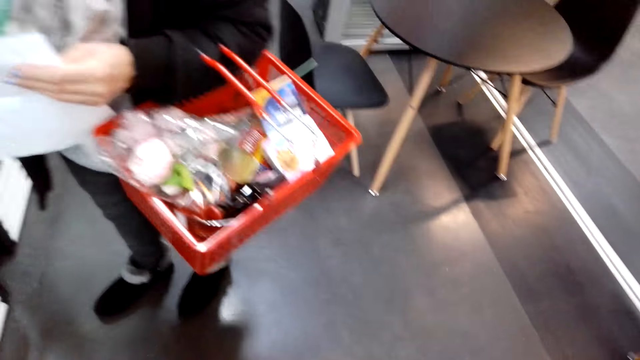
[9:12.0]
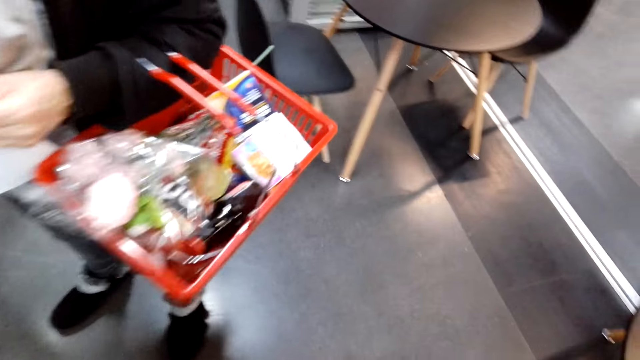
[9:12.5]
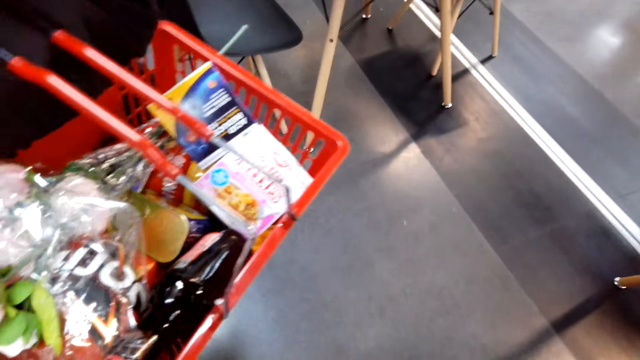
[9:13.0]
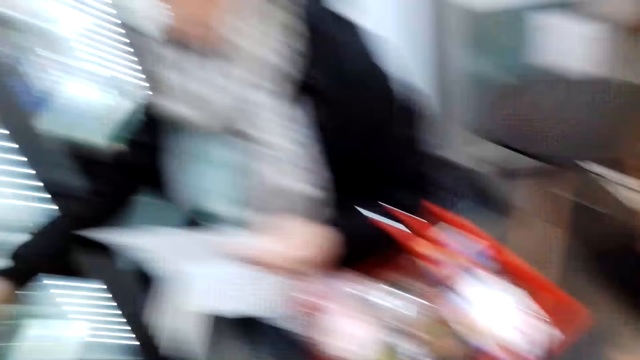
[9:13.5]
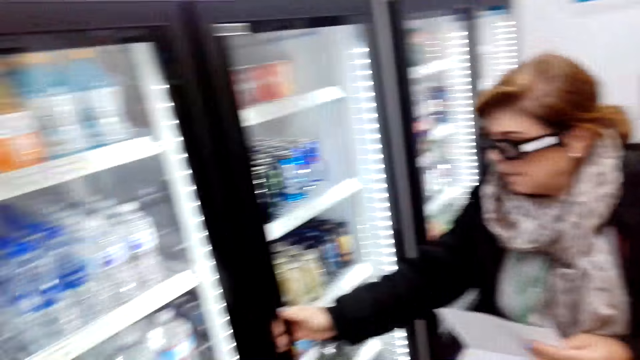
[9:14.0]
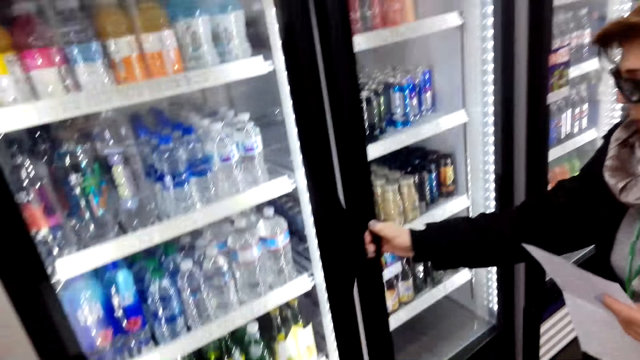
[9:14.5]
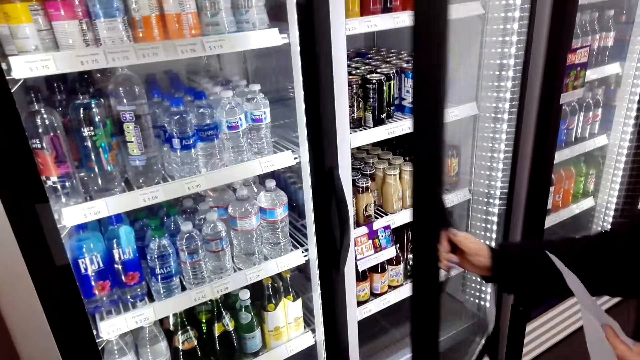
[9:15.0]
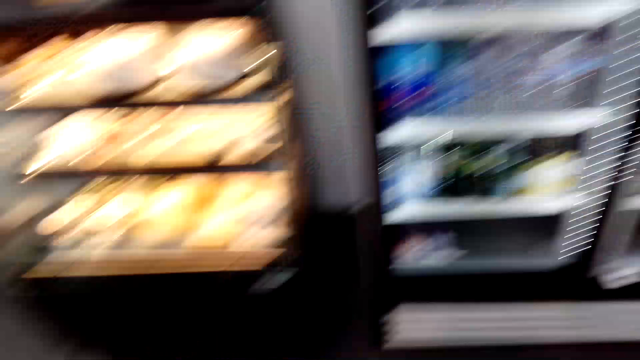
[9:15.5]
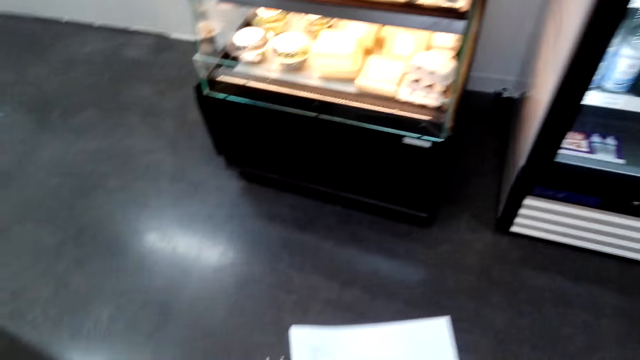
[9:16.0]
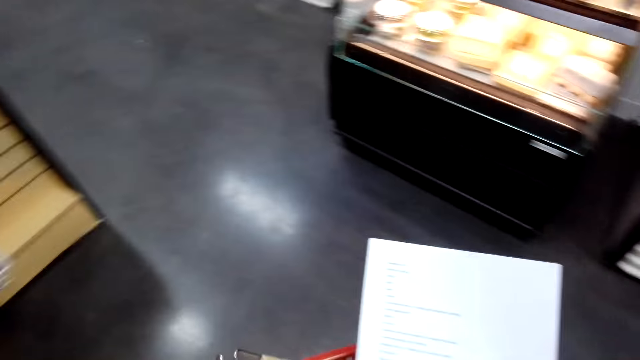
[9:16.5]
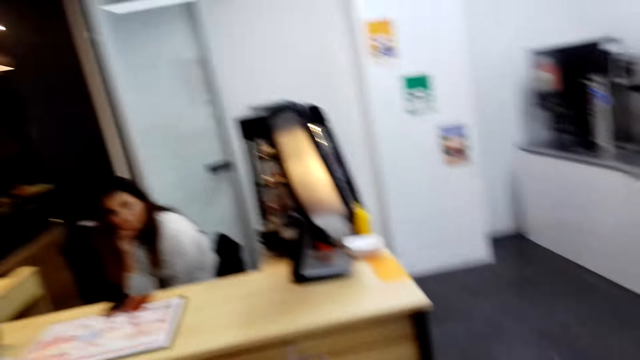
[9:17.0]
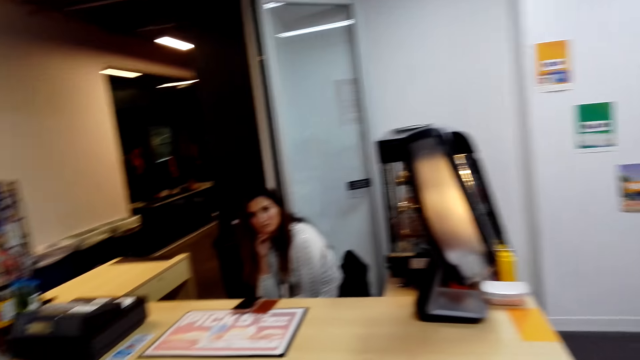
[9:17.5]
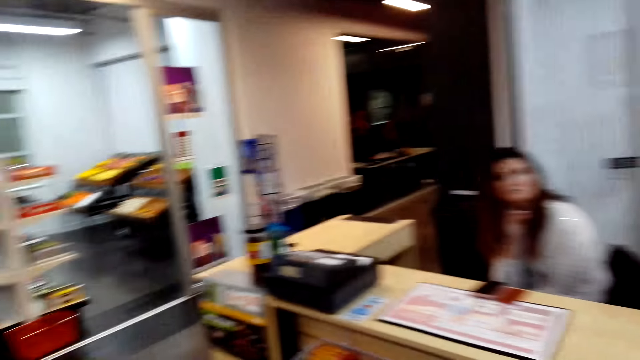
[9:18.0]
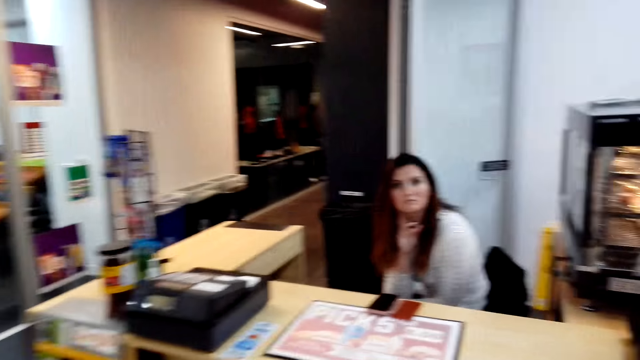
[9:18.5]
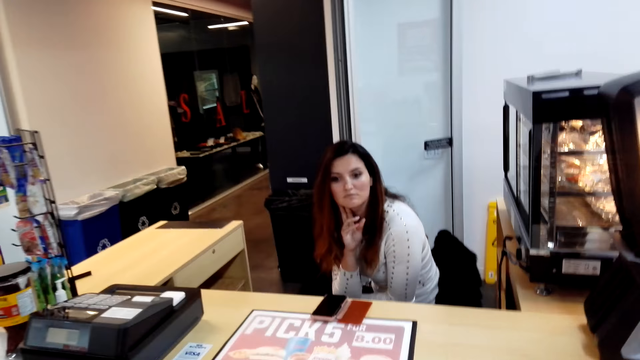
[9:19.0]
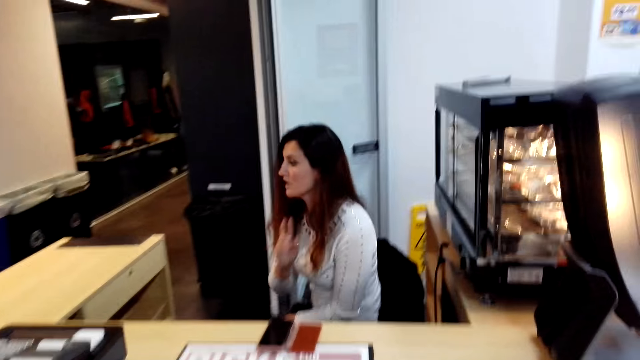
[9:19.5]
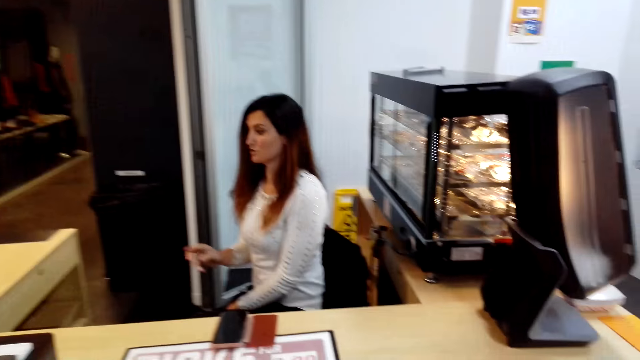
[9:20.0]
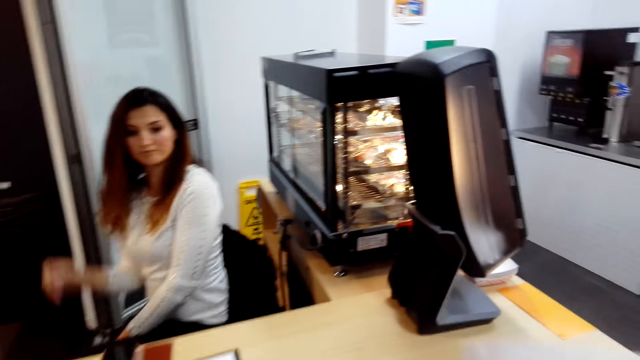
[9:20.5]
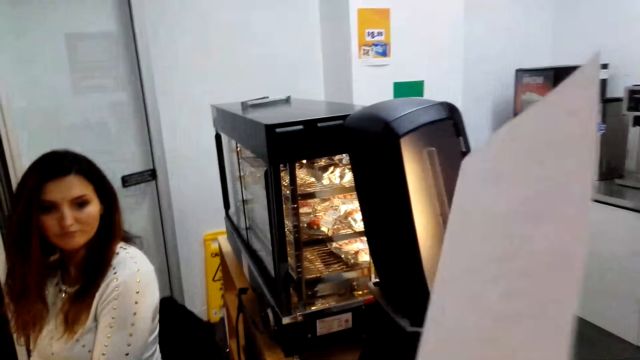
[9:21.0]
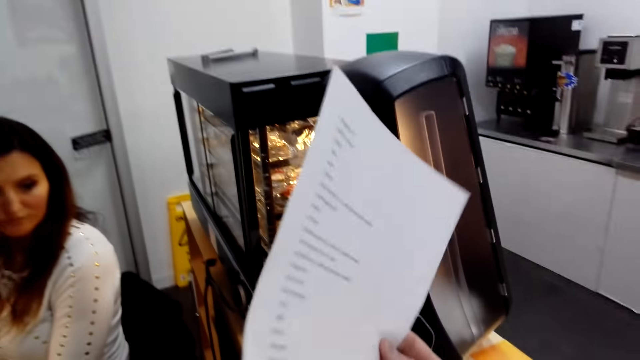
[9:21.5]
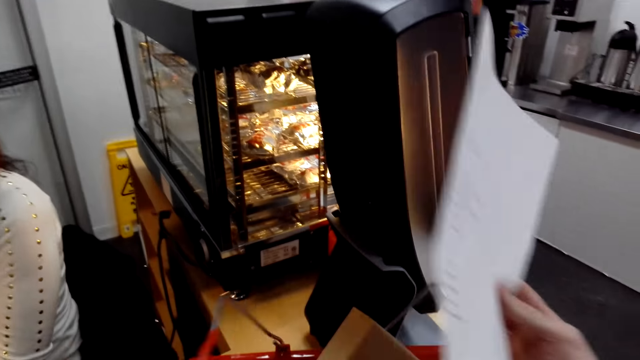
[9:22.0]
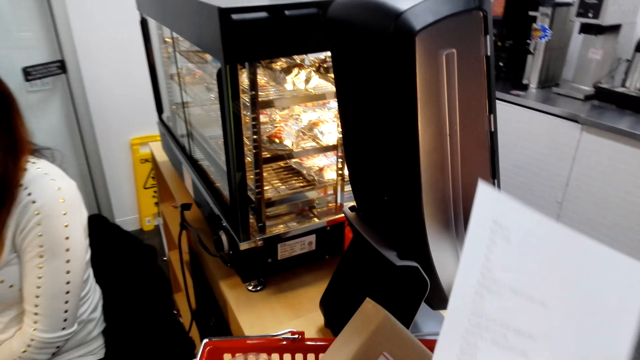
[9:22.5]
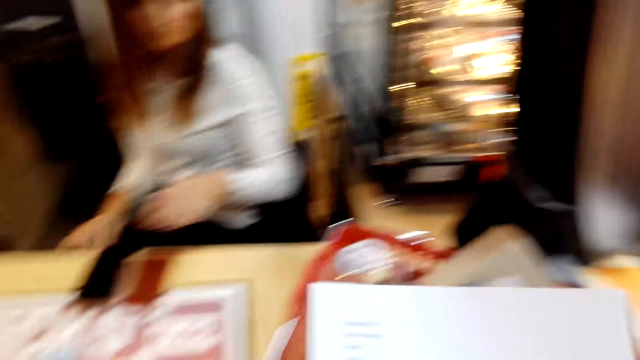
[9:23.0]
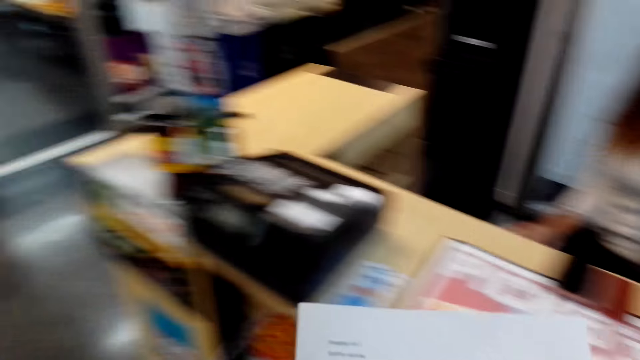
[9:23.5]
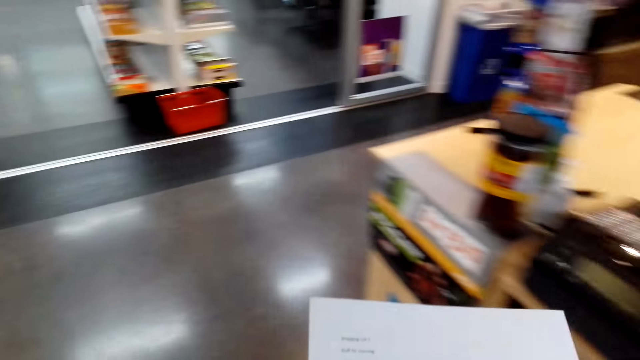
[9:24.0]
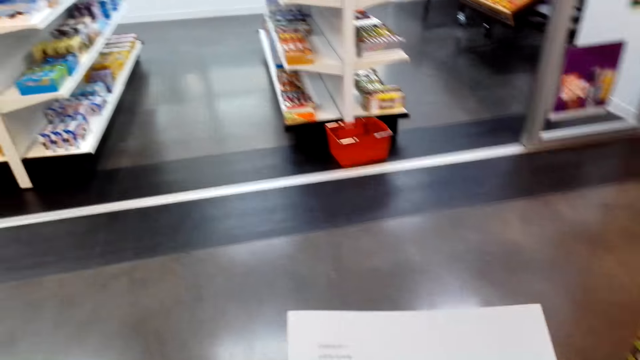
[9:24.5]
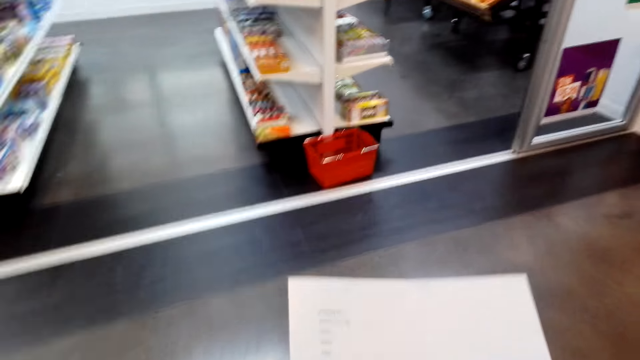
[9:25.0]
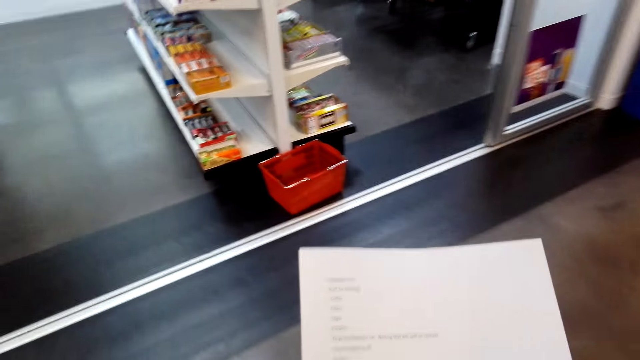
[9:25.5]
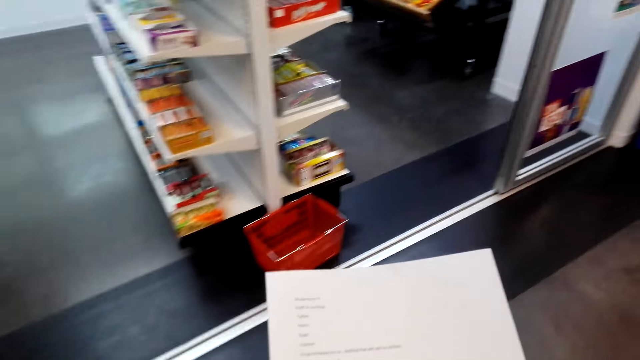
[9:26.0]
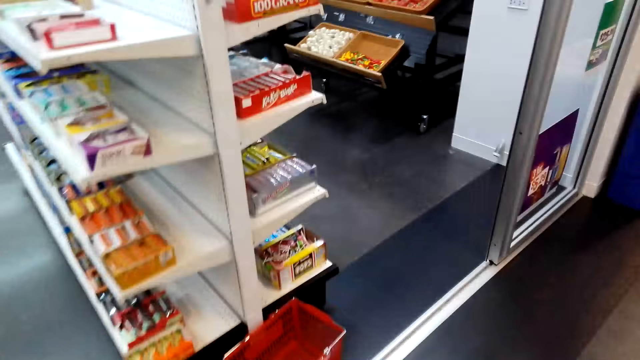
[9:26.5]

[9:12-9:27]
A woman opens a fridge door. The camera wearer looks at printed paper. They move closer to the counter and dialogue with a cashier. They hold the printed paper and put the shopping basket on the counter. They walk with the printed paper towards the supermarket.

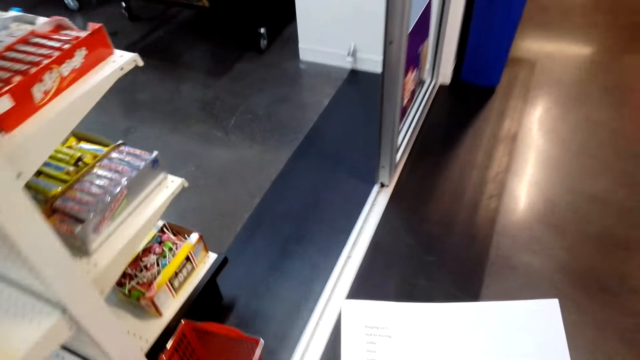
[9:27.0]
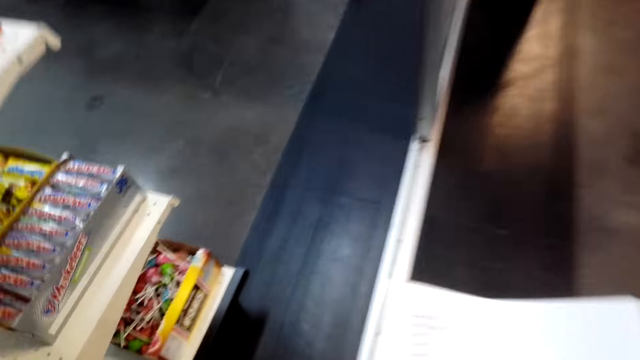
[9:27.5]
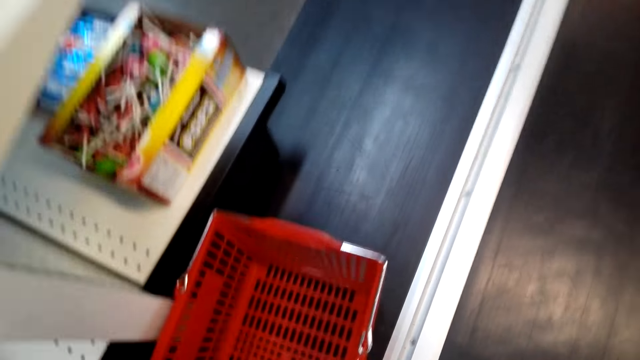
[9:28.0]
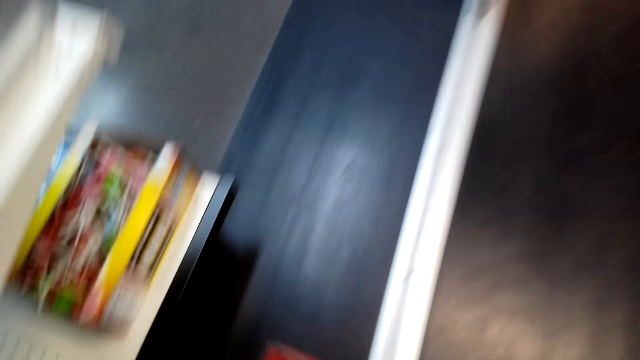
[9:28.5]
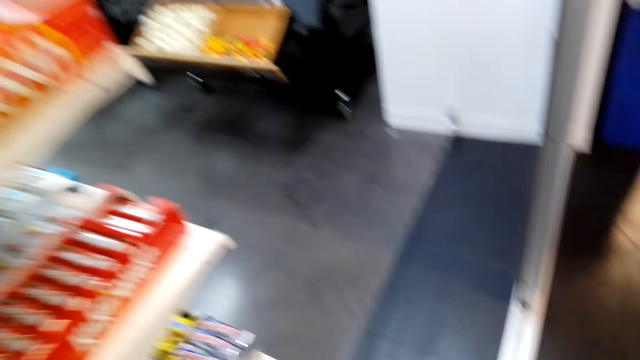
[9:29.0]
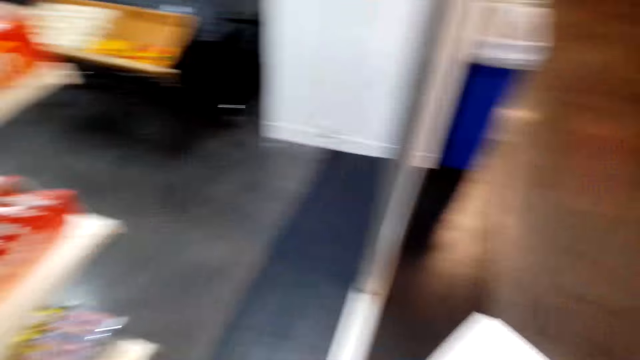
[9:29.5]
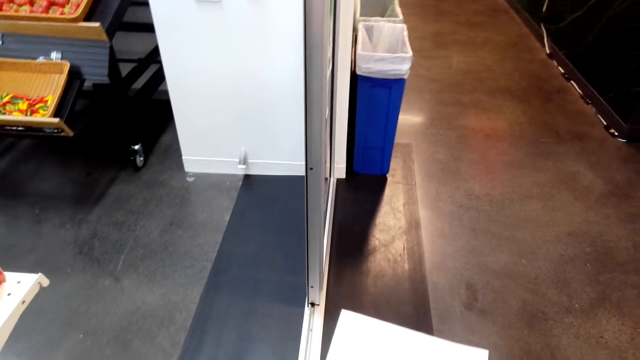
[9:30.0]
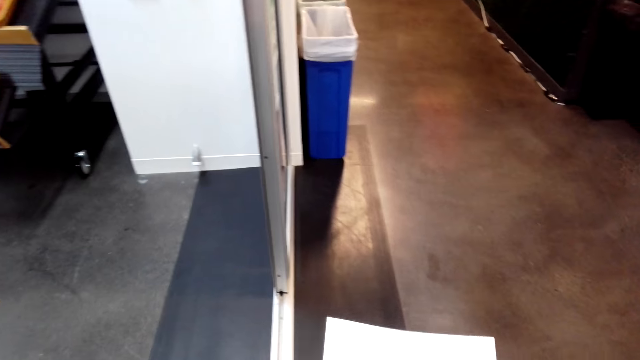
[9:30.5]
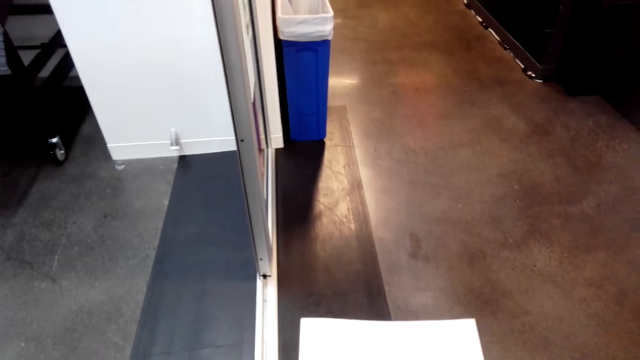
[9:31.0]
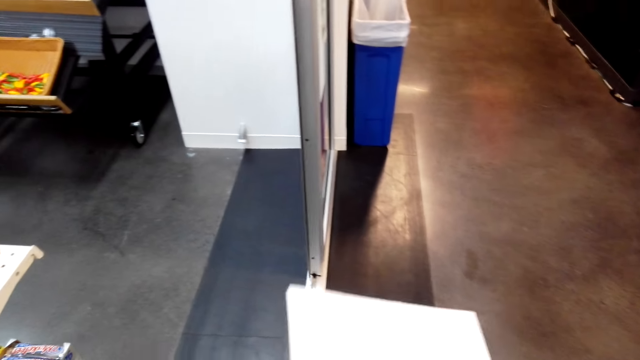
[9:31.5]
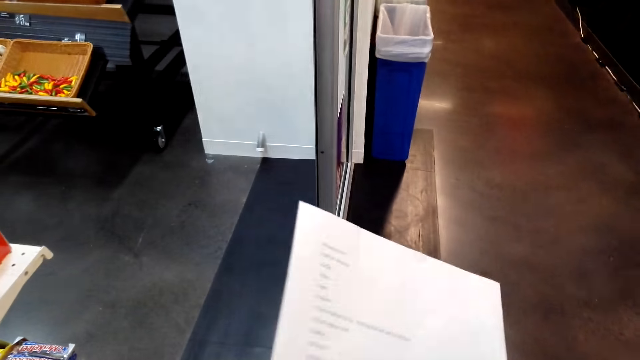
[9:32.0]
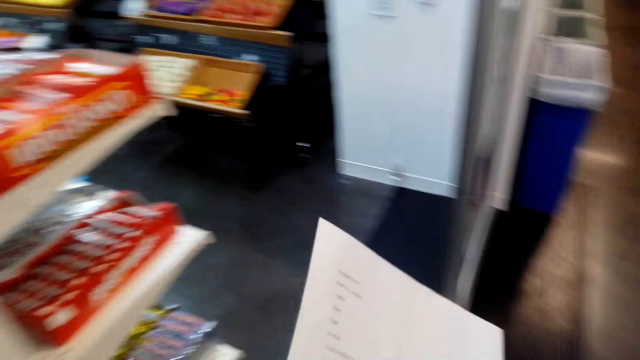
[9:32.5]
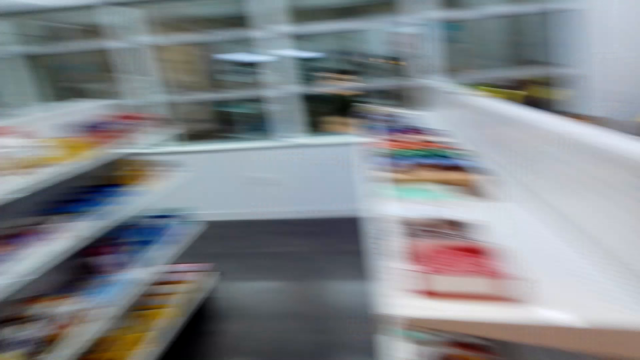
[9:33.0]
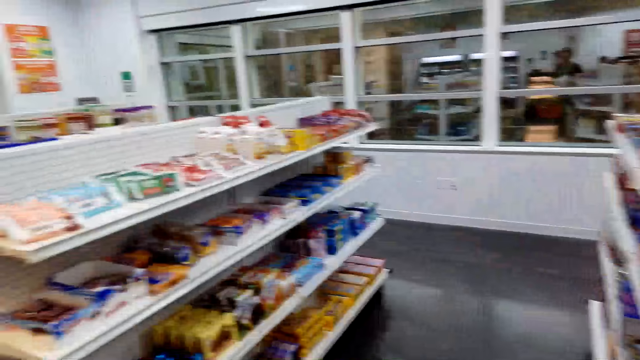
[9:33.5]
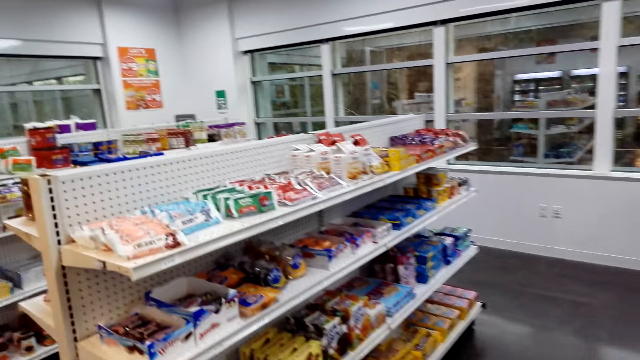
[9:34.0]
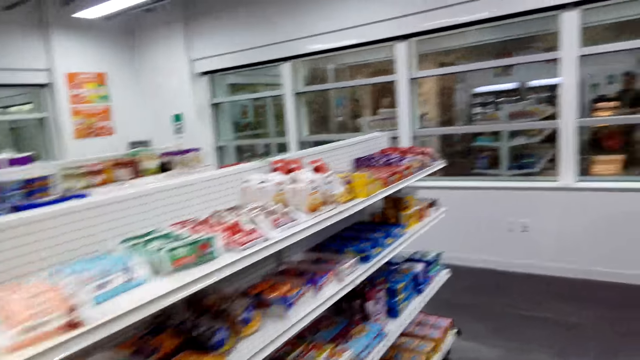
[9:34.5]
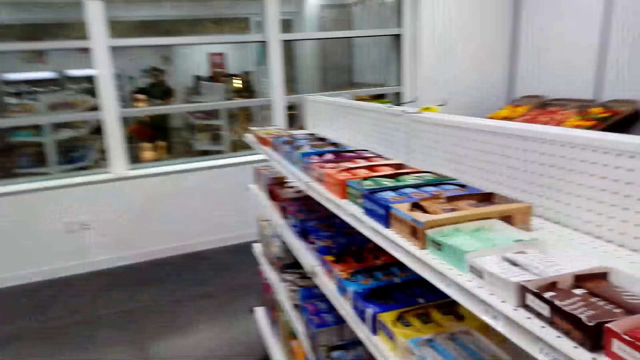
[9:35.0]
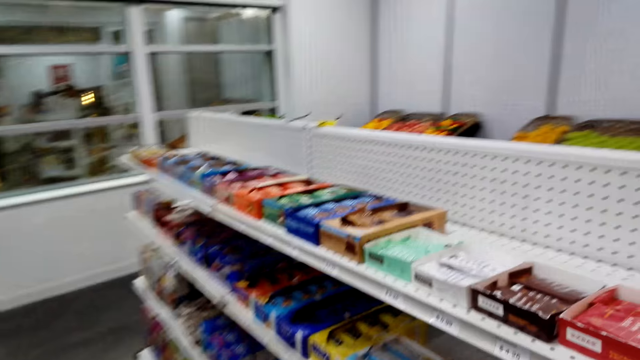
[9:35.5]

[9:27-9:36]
The camera wearer grabs the shopping basket. They read the printed paper. They turn around. They look around. They look at snacks on the shelf.
